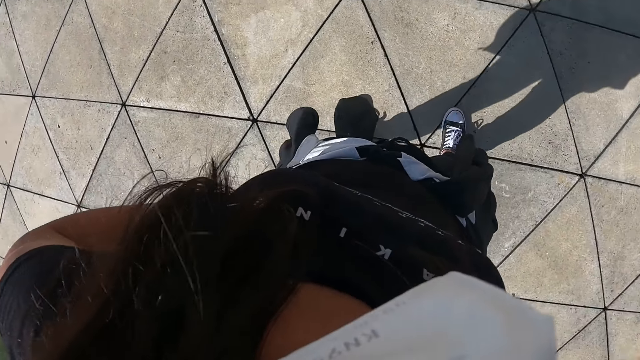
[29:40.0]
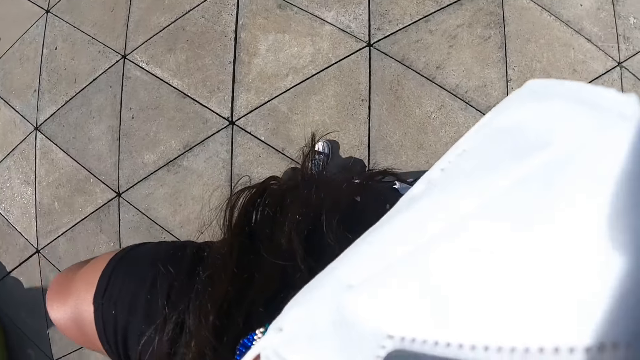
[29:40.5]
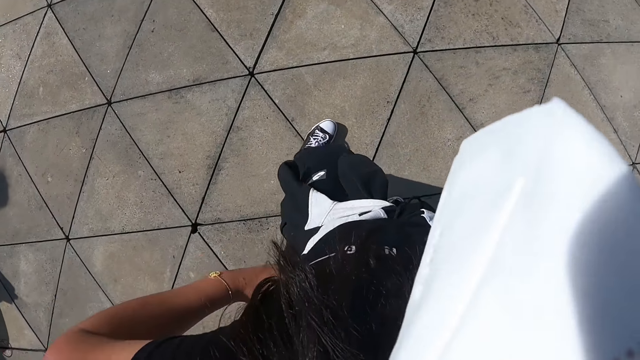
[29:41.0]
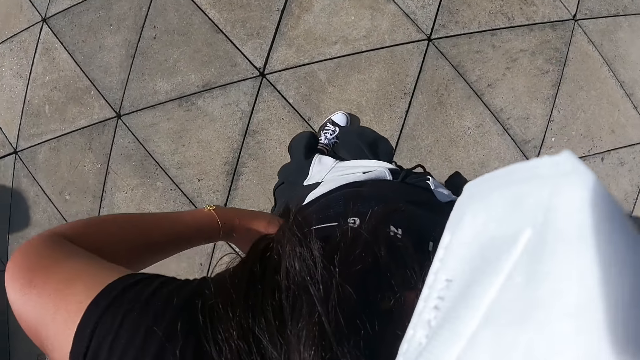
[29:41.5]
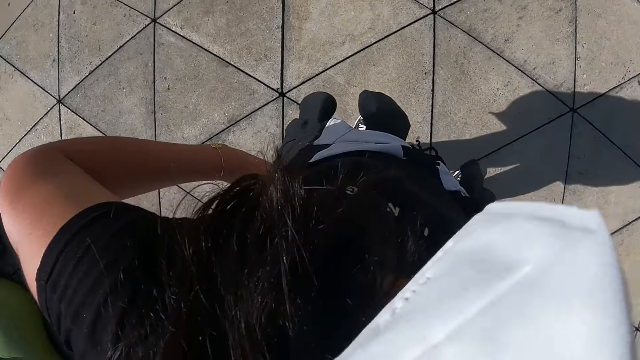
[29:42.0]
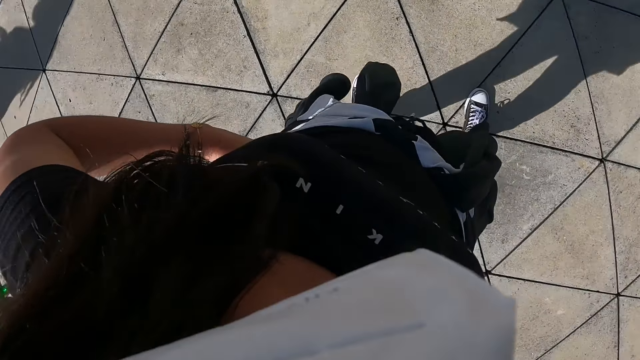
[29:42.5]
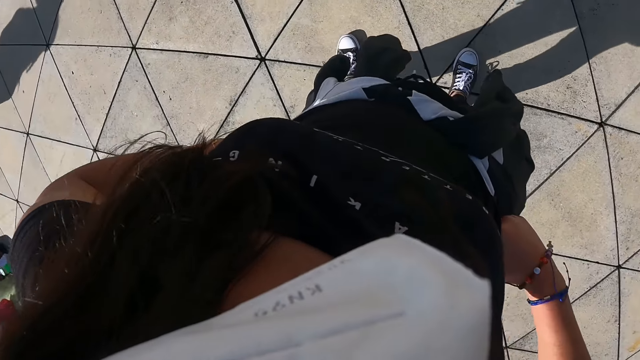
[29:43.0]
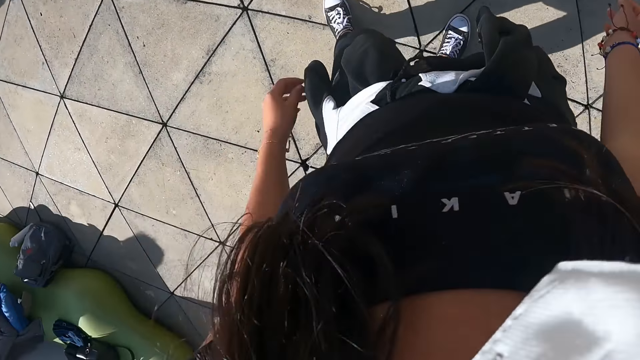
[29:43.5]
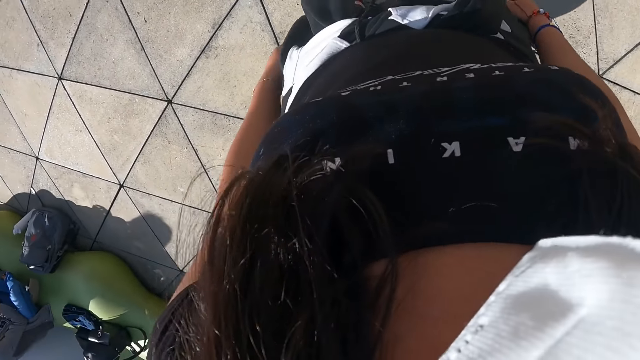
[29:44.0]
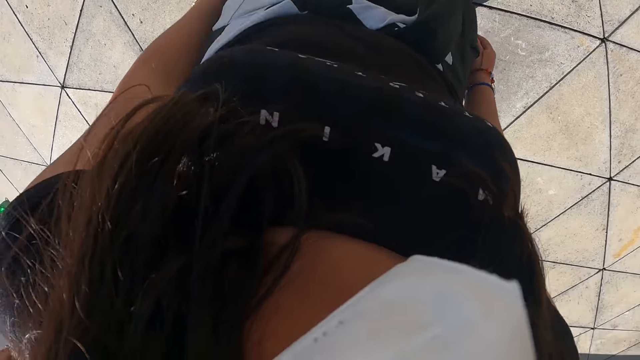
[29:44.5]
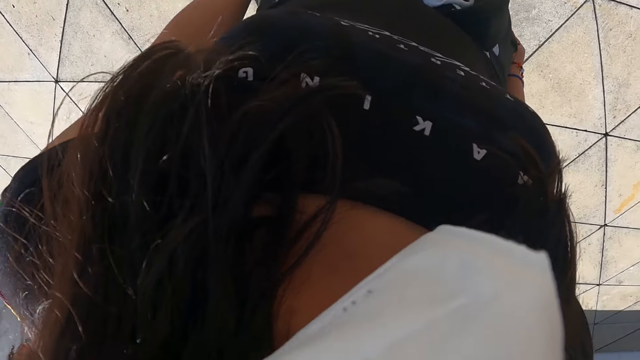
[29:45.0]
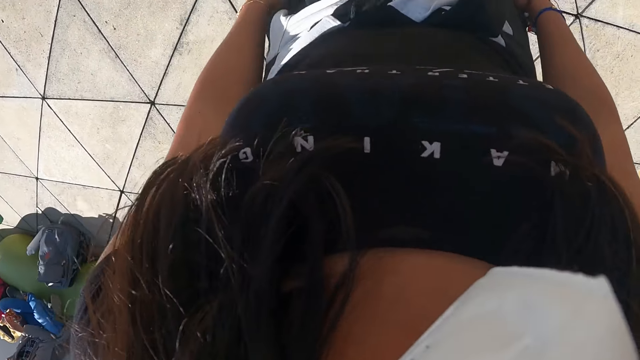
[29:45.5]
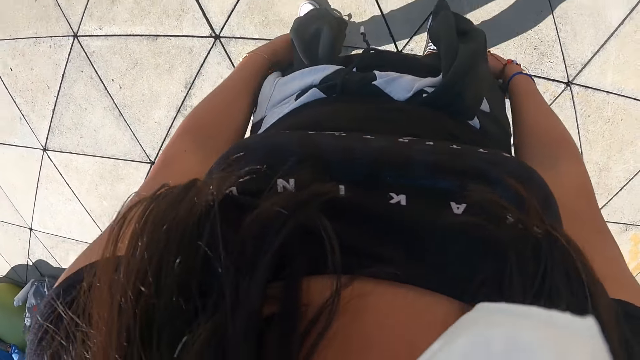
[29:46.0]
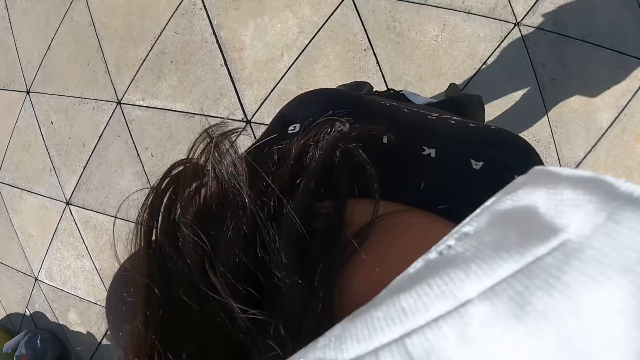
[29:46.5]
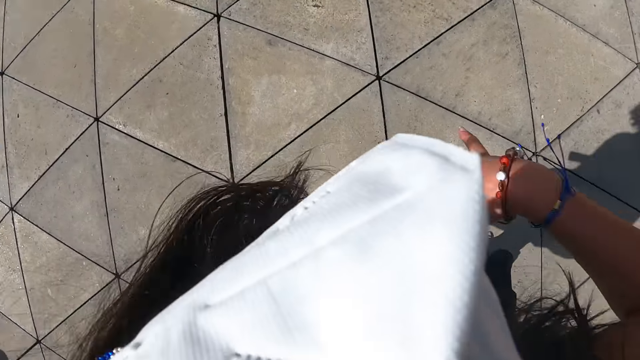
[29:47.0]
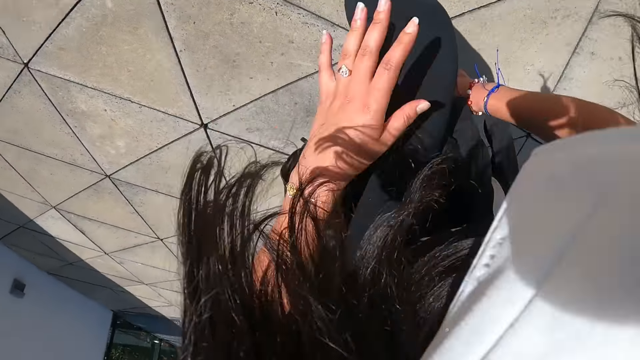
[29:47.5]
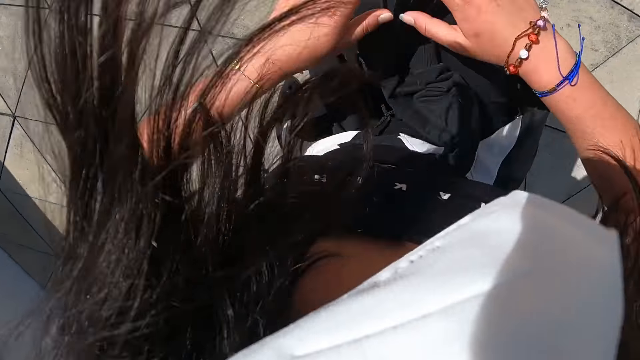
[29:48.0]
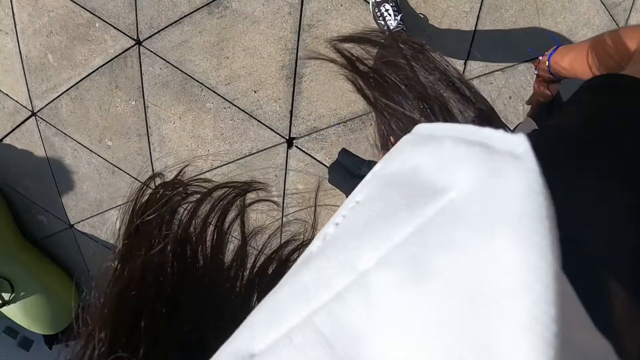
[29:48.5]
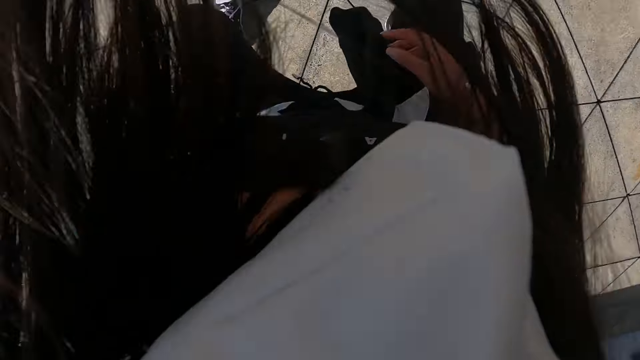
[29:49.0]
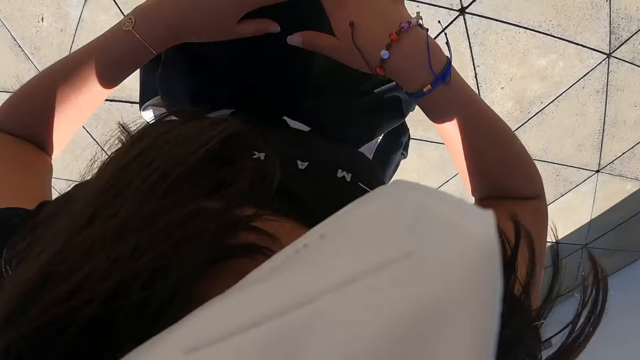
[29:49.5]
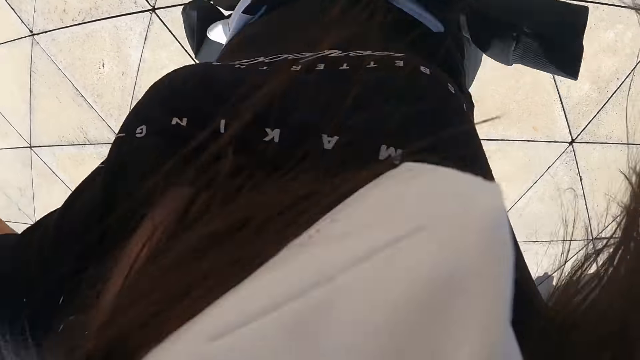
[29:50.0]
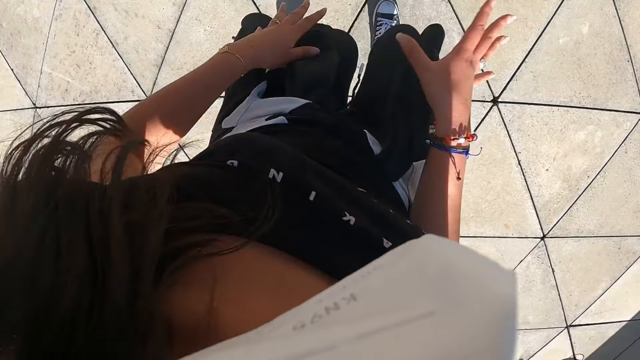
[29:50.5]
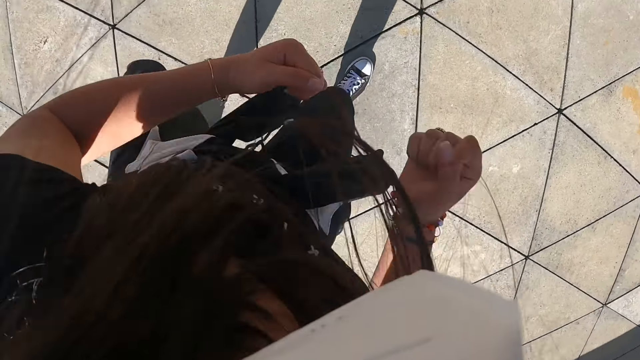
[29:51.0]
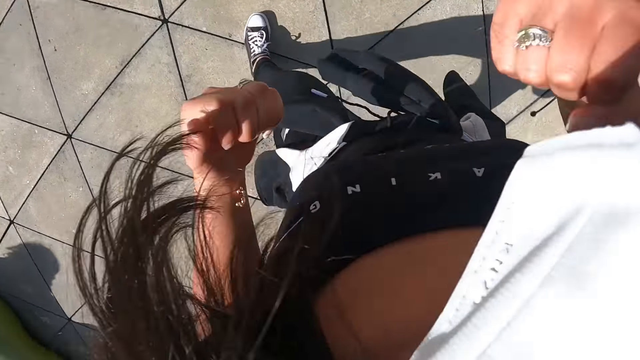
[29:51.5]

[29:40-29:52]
The camera wearer exercises her body on the fitness ground. She dances.

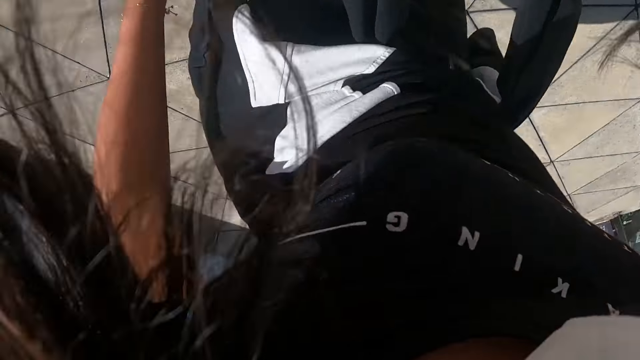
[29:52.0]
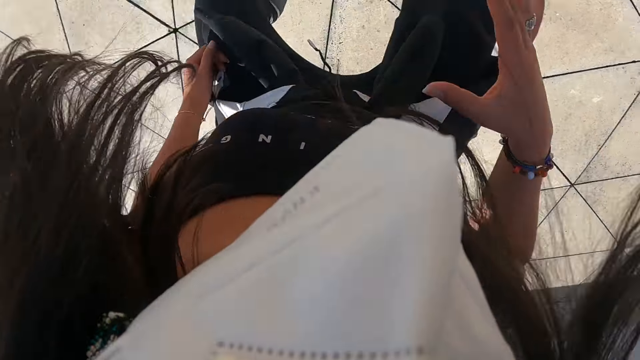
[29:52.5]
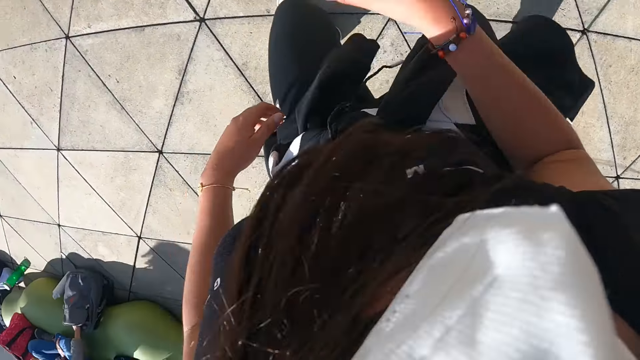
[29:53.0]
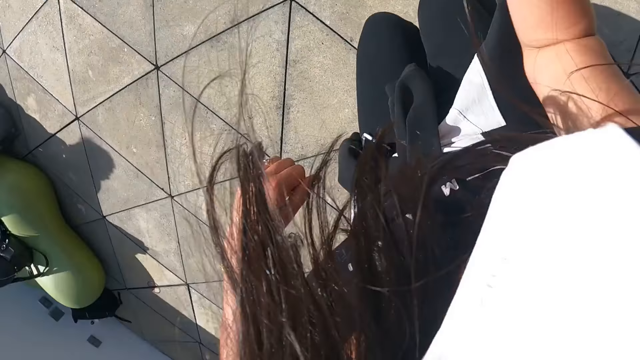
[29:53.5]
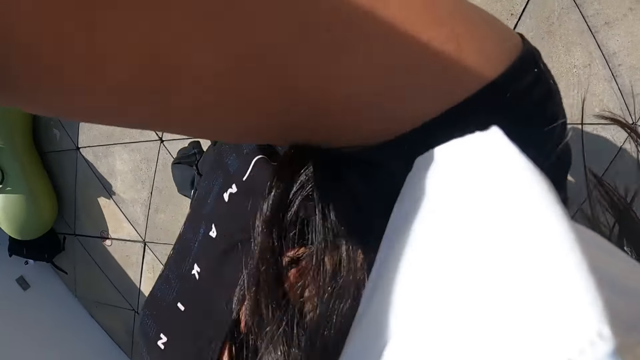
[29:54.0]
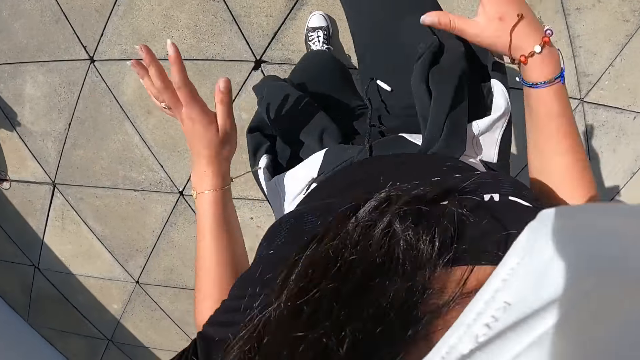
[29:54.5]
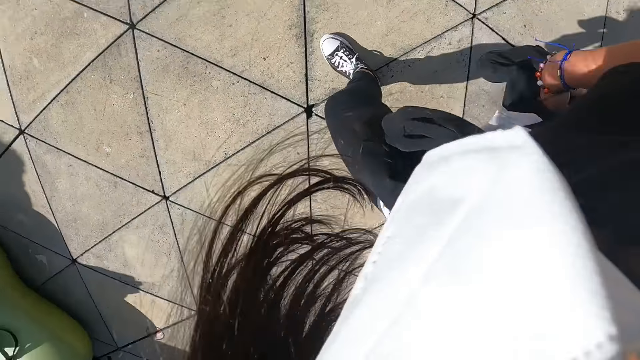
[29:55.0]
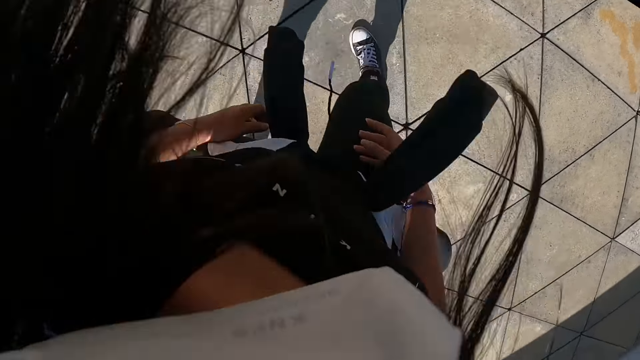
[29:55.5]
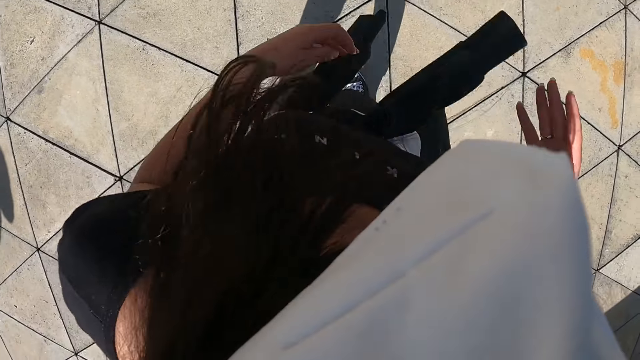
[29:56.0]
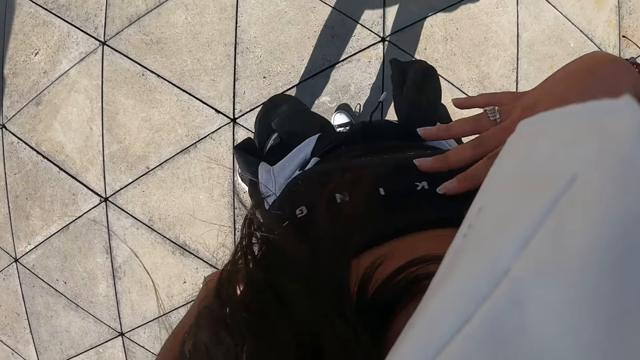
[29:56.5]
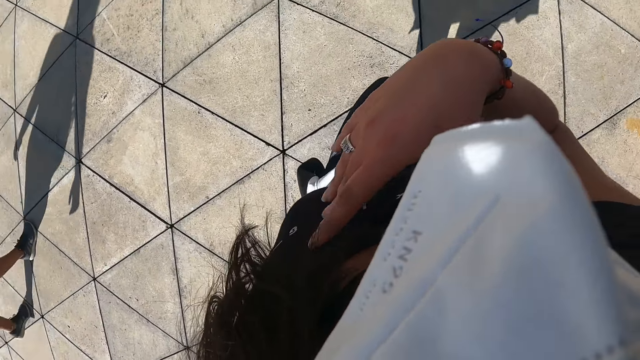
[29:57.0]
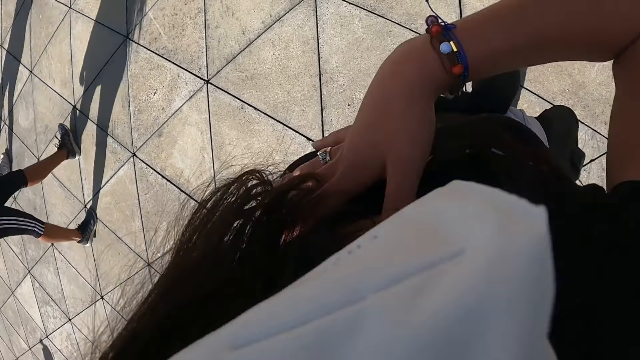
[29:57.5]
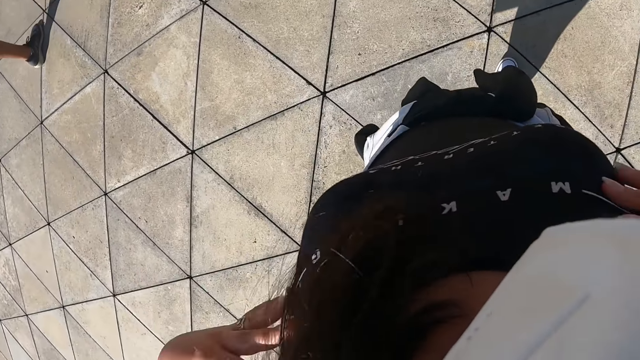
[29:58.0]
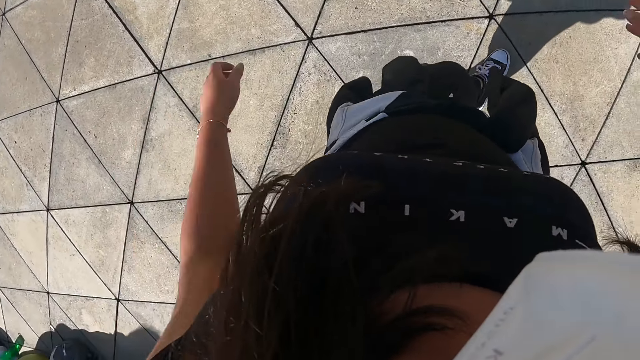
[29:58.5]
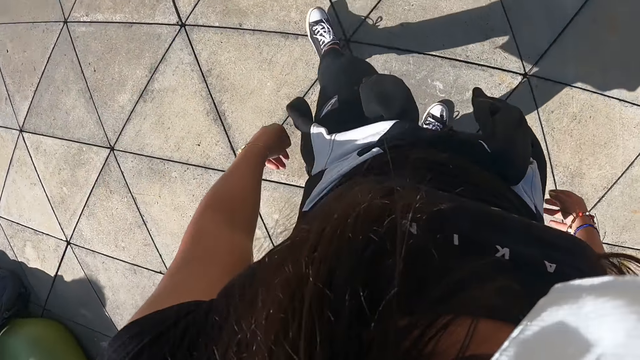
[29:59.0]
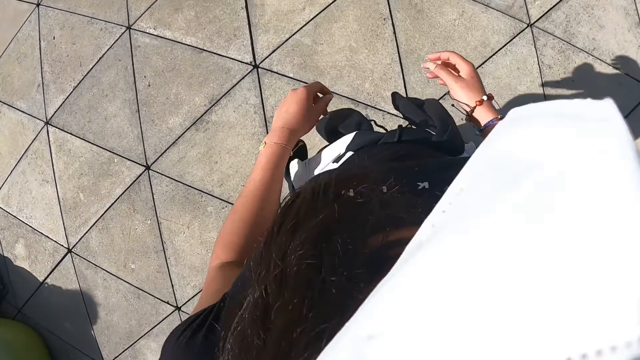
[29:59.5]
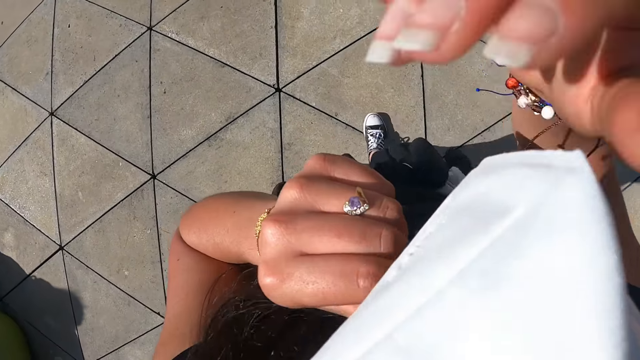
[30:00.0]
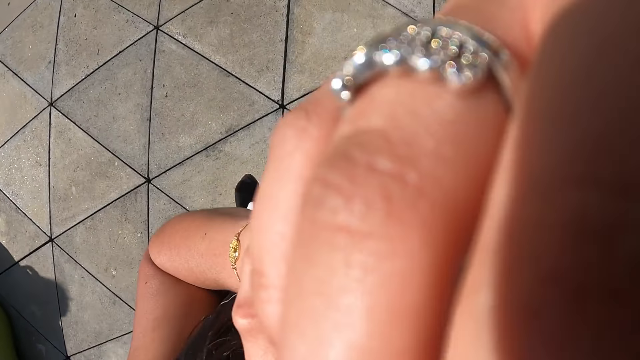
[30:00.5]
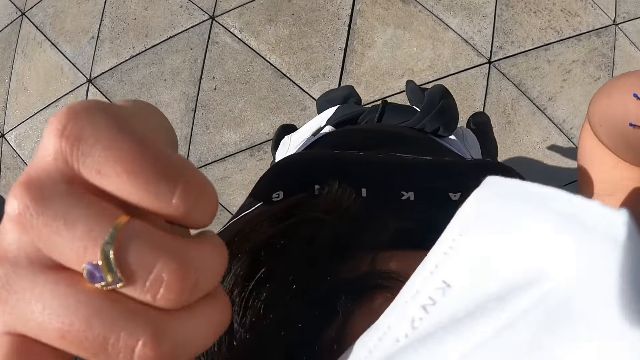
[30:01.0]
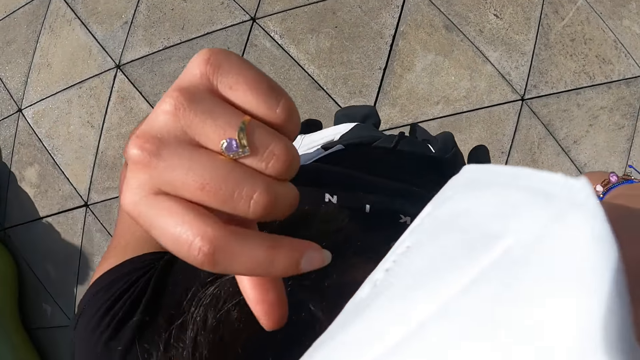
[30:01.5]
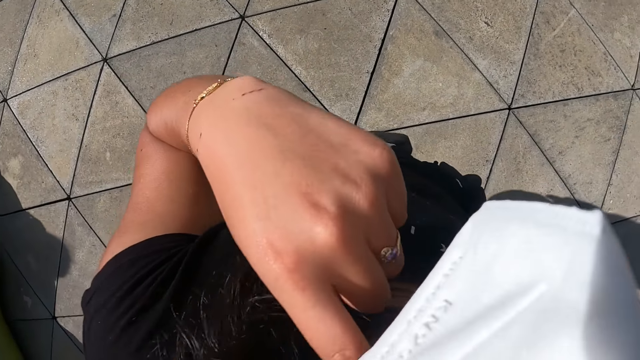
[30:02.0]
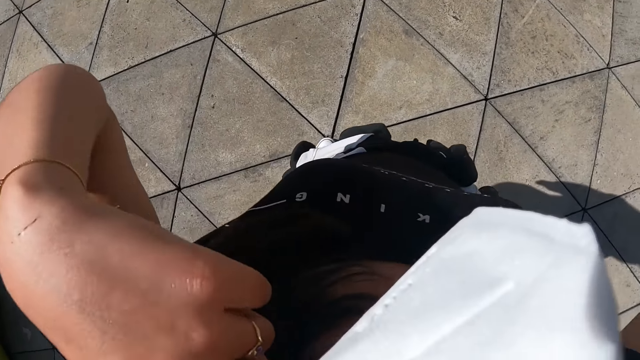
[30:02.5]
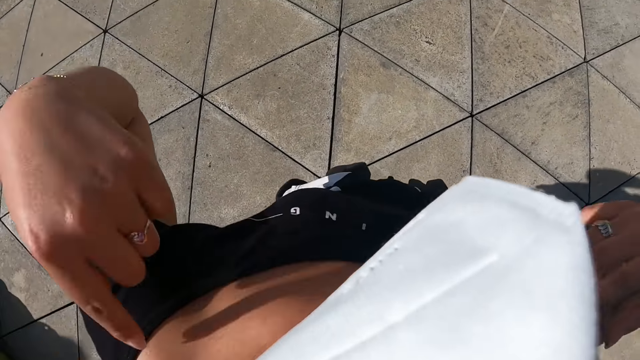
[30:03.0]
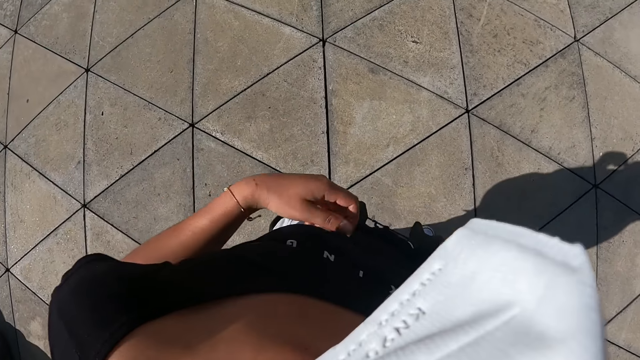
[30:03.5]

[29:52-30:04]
The camera wearer places her right hand on her chest. She adjusts her nose mask with her hands. She adjusts her hair with her left hand.
